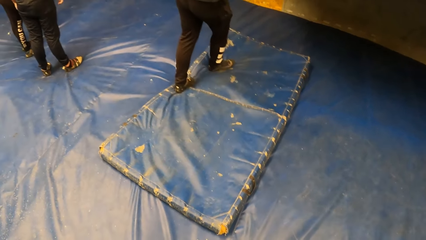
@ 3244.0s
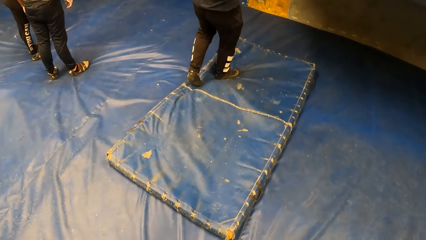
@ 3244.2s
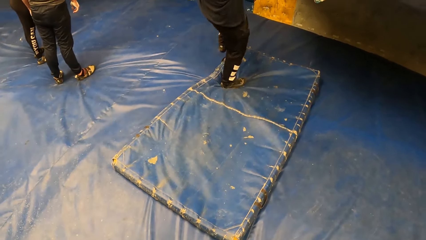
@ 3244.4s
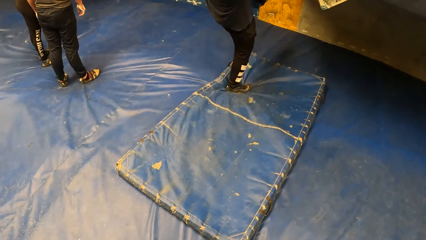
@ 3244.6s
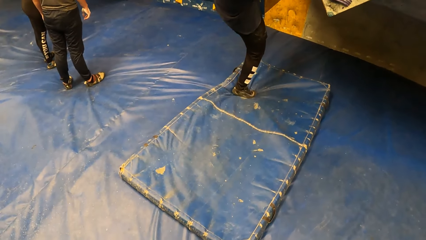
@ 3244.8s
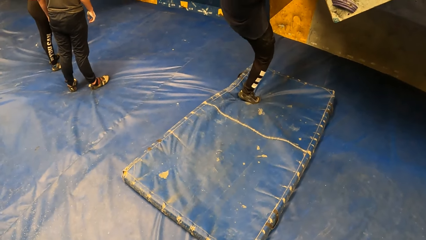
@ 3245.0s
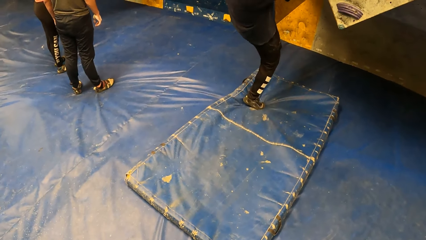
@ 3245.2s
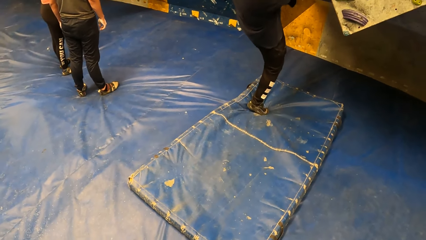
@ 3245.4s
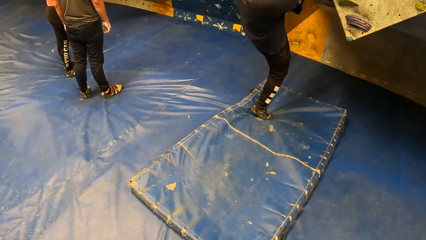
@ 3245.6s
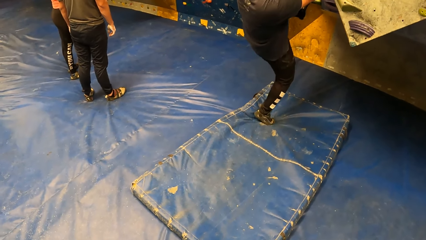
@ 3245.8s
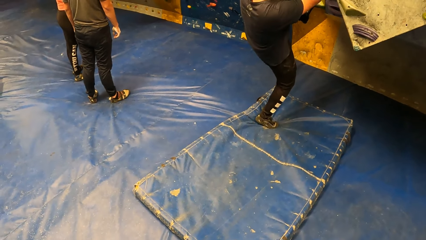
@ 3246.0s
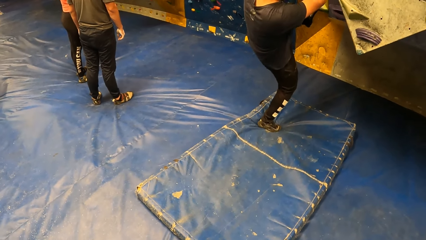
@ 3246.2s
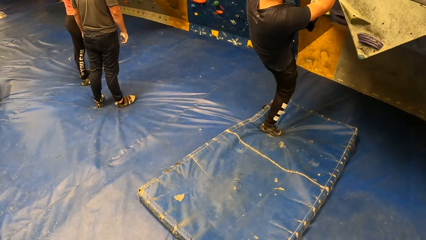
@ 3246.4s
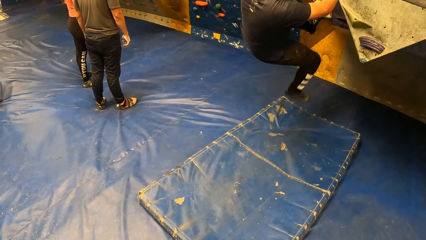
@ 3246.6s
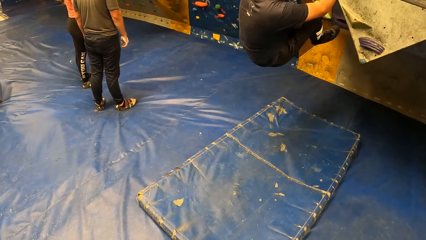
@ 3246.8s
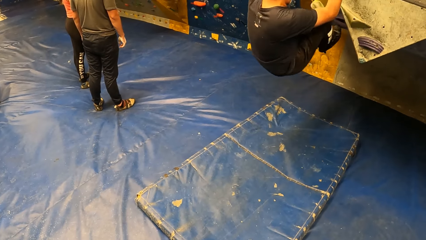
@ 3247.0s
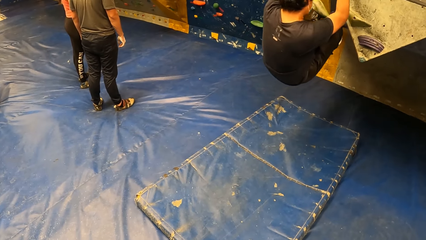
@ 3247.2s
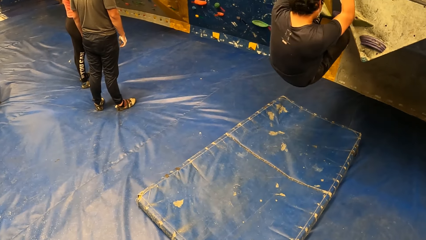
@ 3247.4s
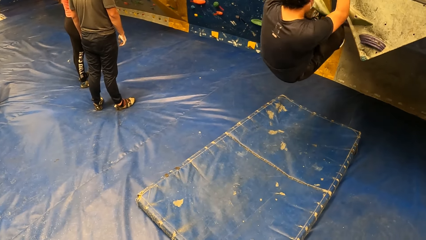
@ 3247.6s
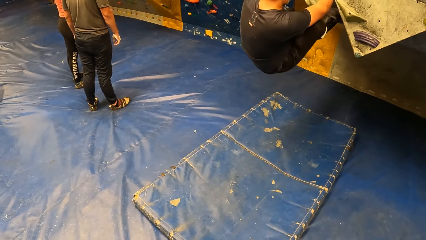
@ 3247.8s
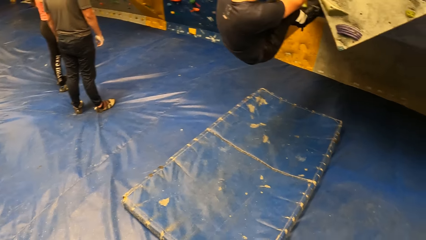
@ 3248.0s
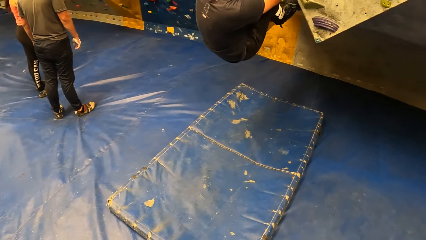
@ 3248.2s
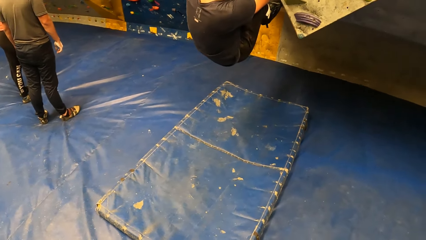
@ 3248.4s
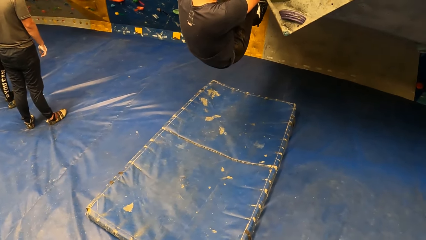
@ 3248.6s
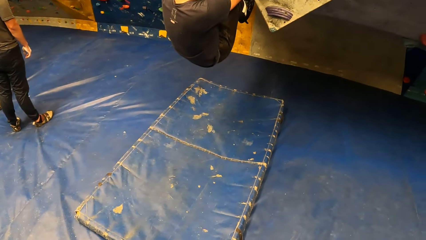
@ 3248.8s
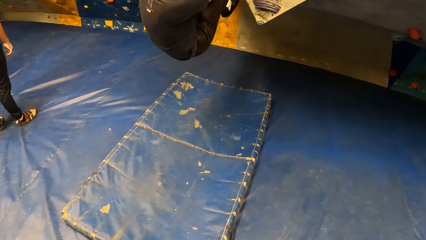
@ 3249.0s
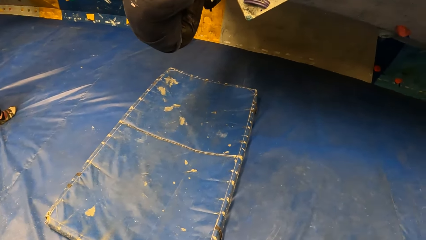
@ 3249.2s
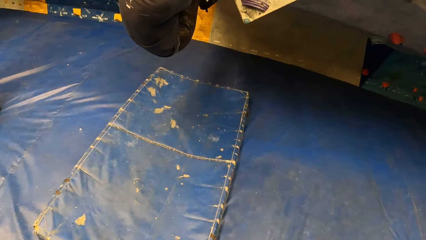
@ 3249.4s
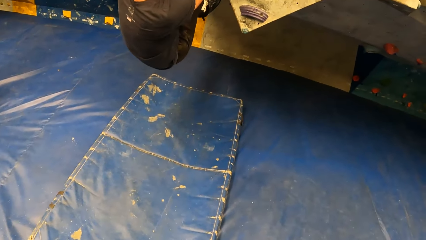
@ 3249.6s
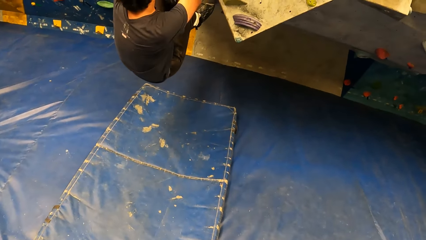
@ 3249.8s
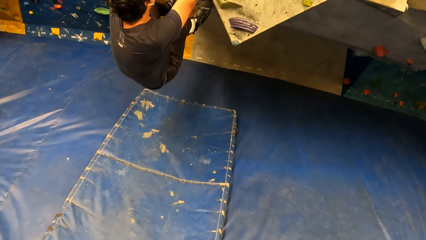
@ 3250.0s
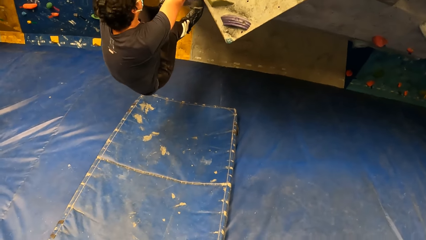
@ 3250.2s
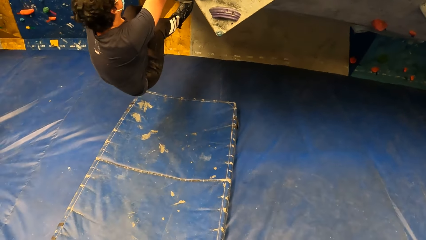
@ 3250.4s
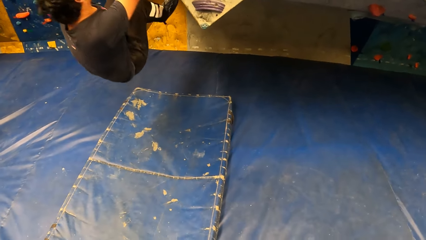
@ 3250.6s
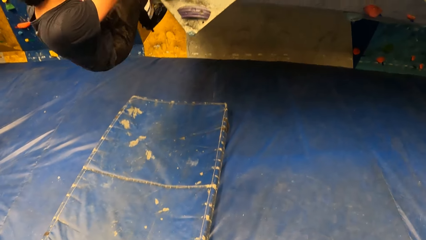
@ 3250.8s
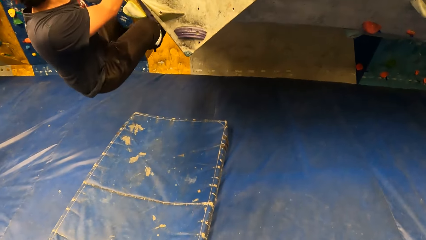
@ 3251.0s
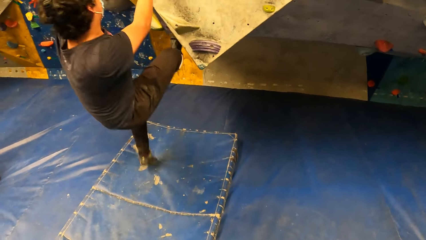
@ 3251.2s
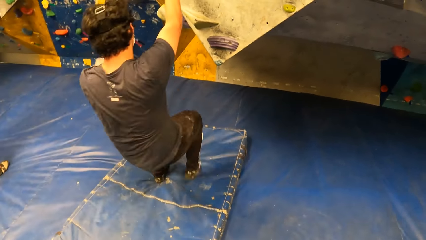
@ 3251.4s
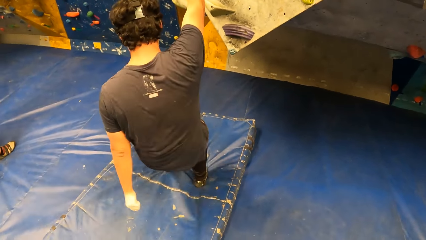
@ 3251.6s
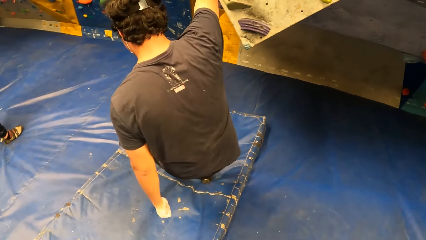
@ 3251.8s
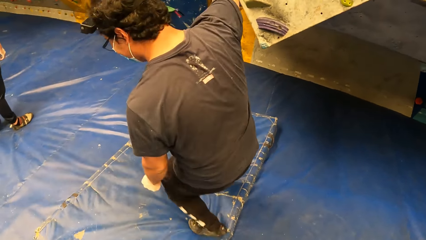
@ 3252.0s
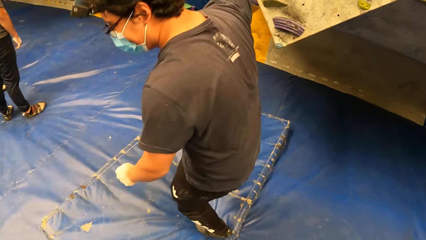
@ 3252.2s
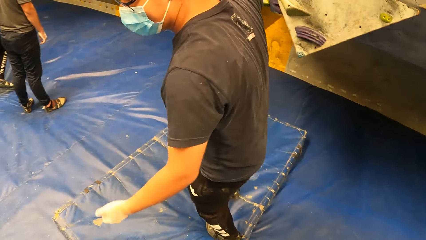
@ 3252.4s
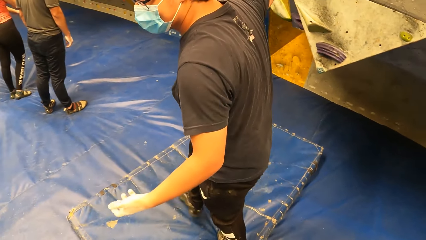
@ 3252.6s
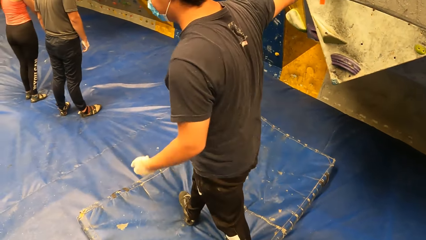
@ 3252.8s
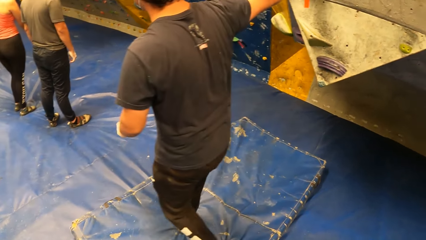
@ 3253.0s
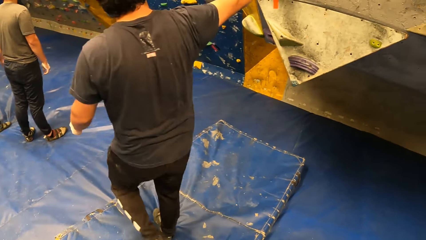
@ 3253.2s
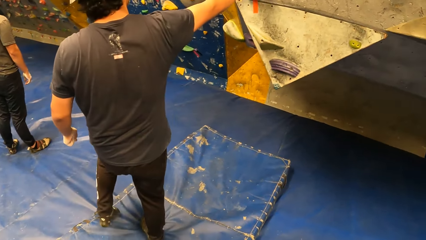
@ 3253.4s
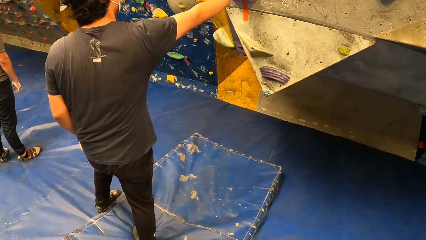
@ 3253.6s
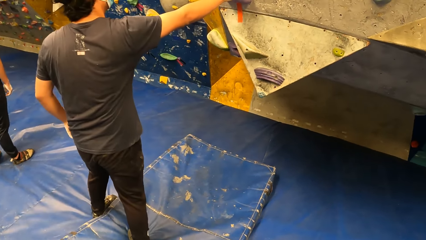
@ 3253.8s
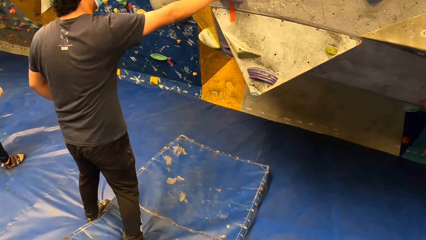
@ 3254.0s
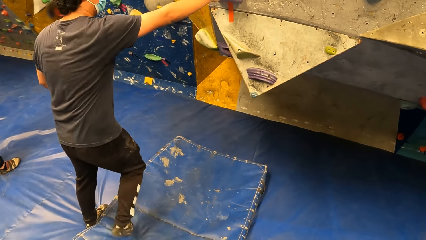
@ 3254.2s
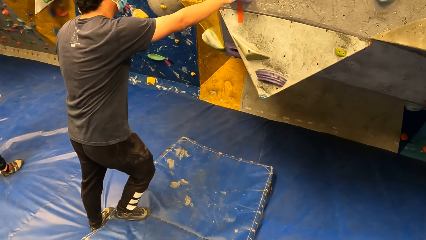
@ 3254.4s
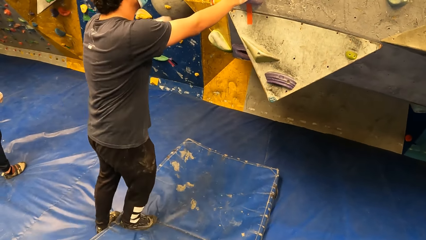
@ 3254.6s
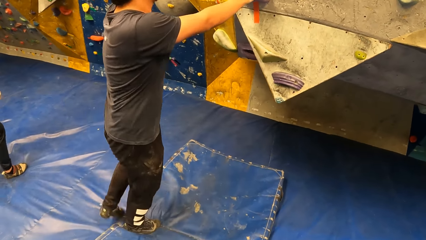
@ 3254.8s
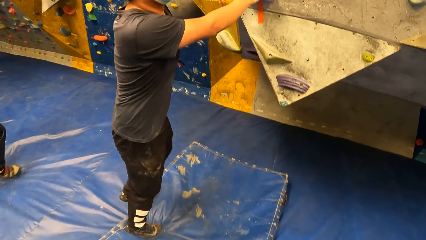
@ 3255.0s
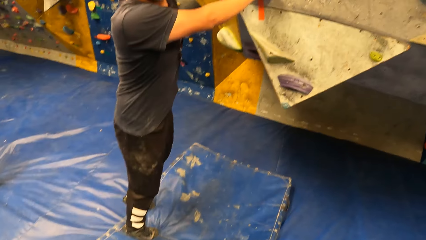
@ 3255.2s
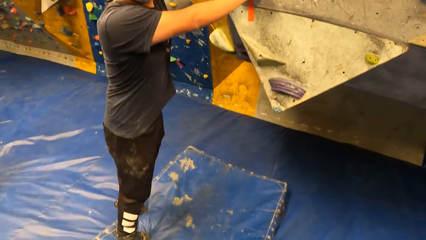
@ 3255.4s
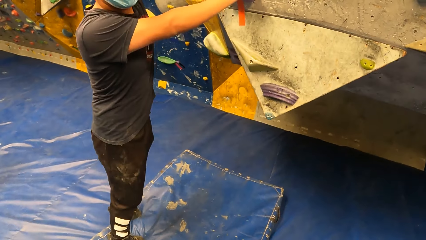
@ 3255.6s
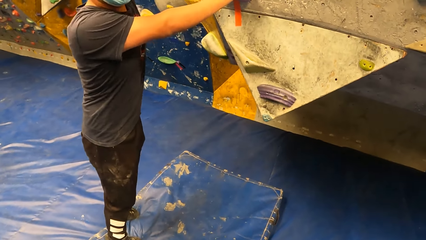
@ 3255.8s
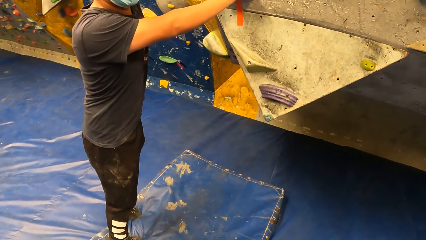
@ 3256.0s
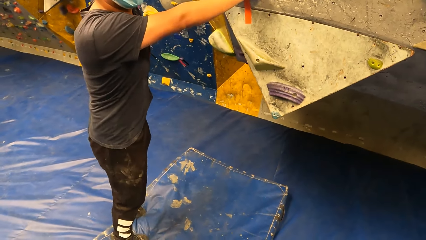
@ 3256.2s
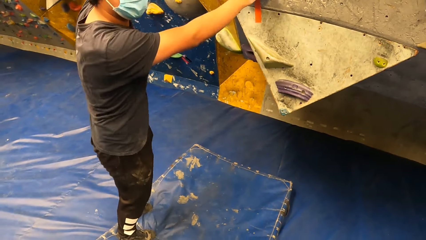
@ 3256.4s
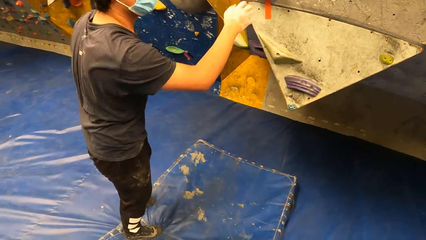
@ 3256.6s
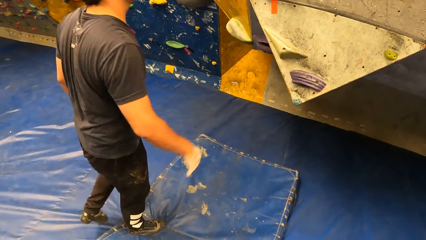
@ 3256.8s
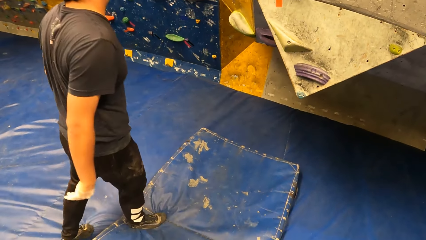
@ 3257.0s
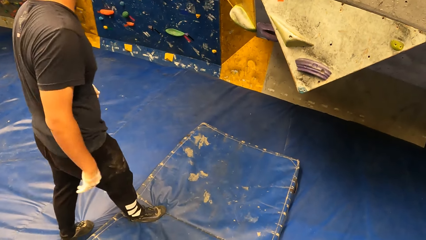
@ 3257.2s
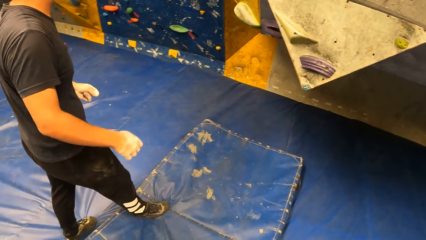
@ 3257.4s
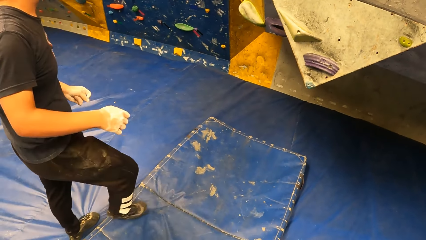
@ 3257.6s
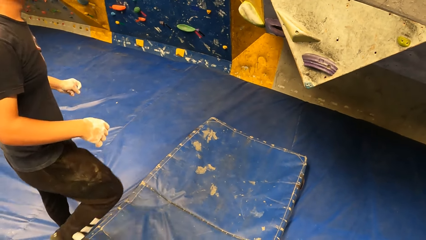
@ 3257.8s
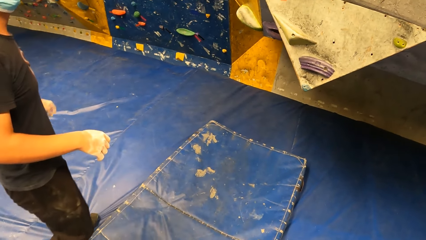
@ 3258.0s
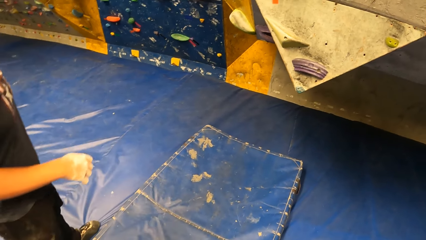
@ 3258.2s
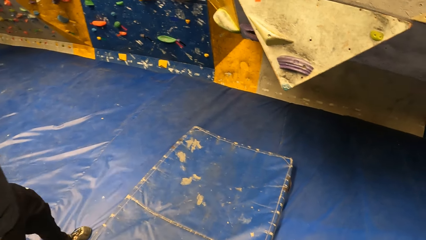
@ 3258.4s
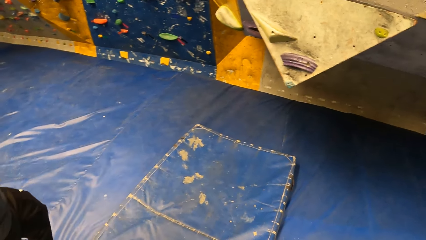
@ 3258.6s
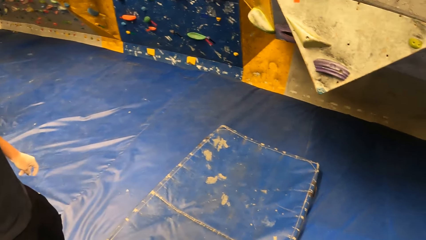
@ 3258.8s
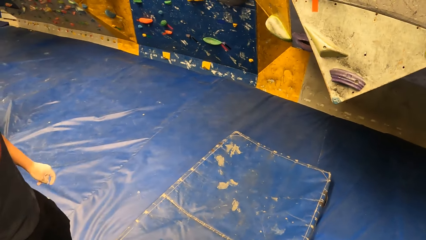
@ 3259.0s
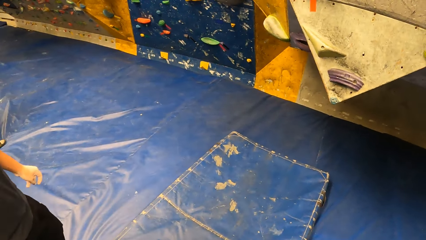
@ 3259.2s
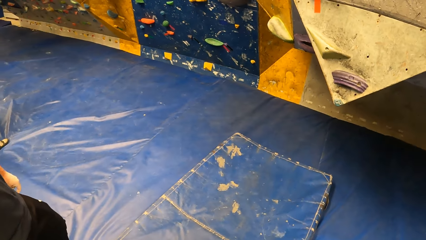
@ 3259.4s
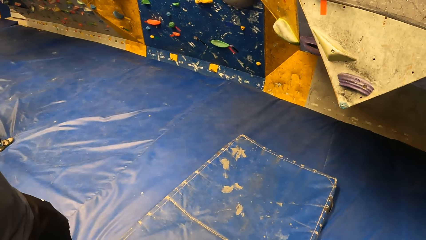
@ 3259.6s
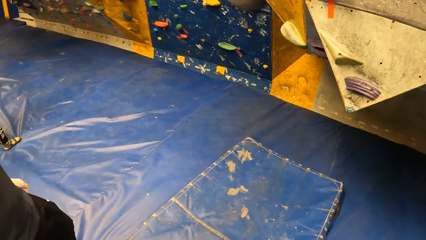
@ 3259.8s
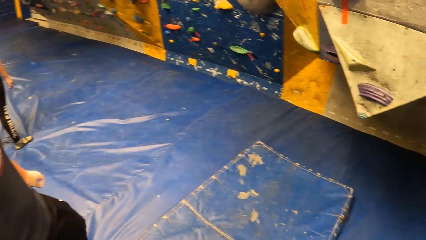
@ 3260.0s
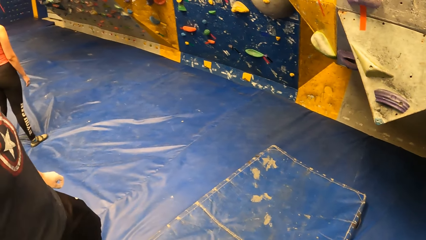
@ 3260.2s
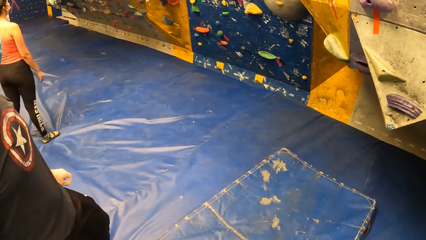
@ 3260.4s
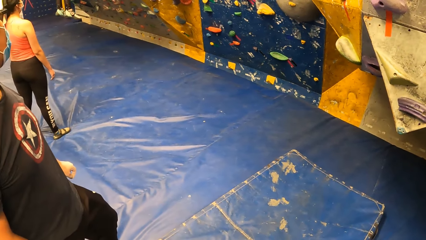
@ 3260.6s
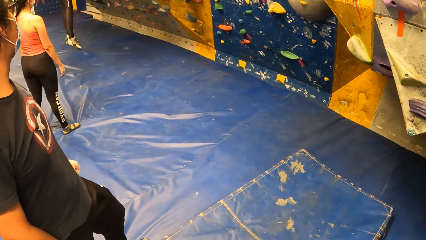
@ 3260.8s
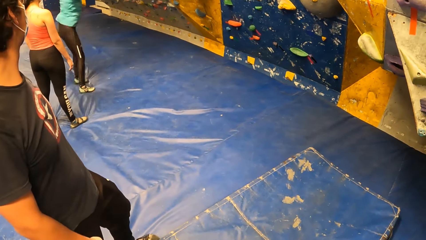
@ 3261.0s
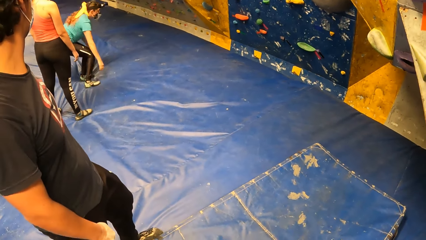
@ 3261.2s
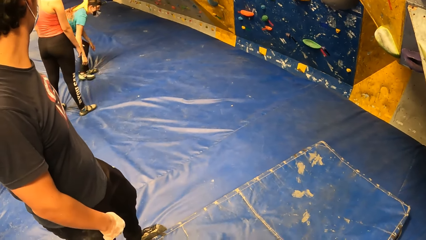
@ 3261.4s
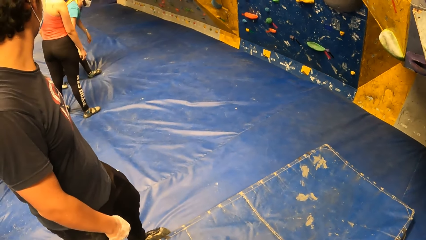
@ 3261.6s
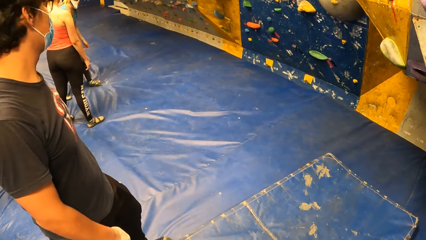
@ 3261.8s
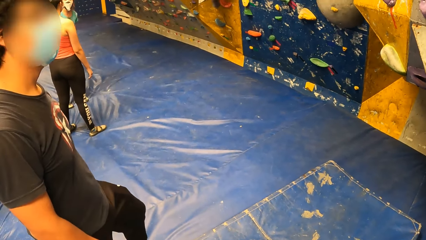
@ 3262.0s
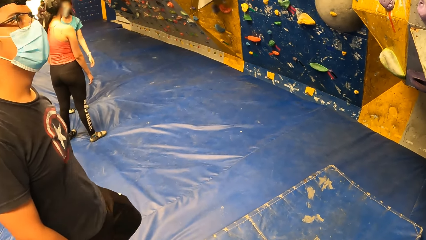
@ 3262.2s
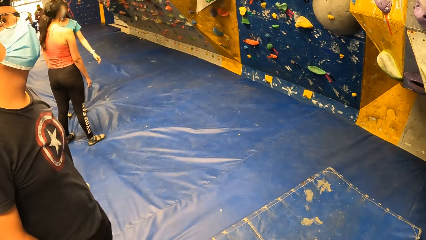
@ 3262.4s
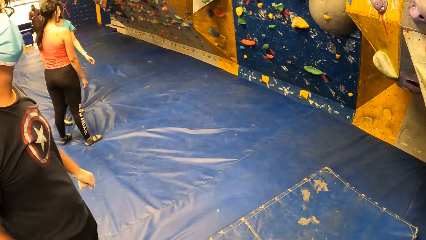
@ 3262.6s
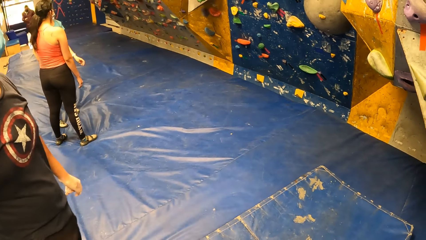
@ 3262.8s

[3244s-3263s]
A man climbs the bouldering wall with both hands. The camera wearer looks around the climbing area. The man jumps down from the bouldering wall. The man pulls his hand off the climbing board. The camera wearer drops his right hand to his side. The man walks on the bouncing castle. A woman steps off the climbing board. Another woman stands on the bouncing castle.
